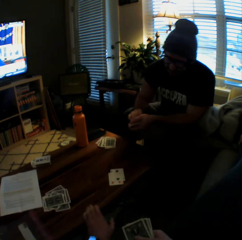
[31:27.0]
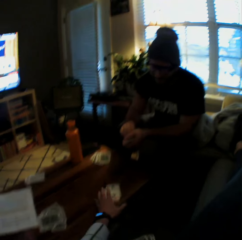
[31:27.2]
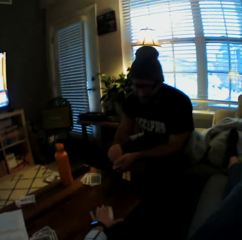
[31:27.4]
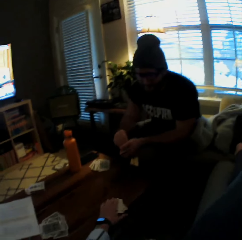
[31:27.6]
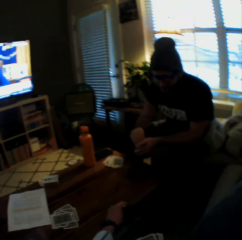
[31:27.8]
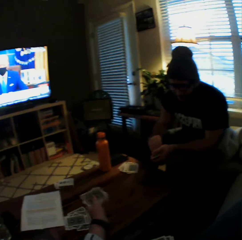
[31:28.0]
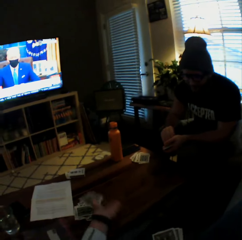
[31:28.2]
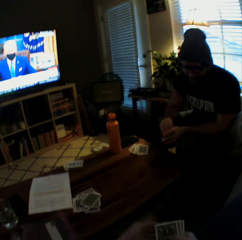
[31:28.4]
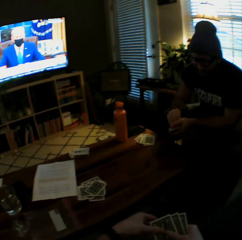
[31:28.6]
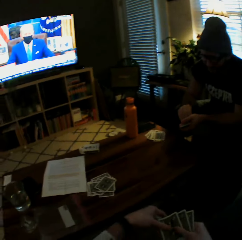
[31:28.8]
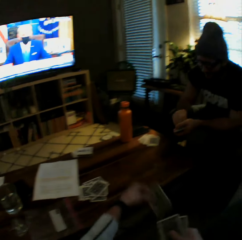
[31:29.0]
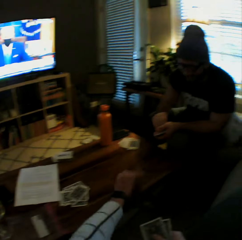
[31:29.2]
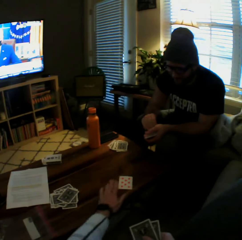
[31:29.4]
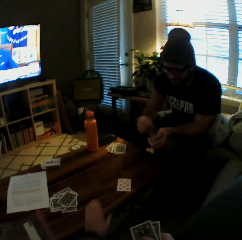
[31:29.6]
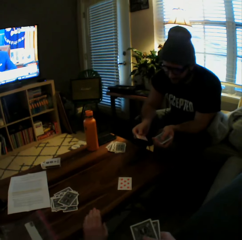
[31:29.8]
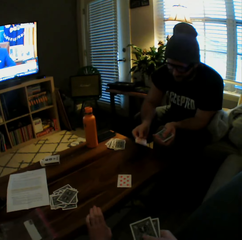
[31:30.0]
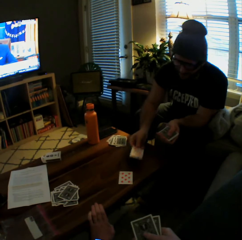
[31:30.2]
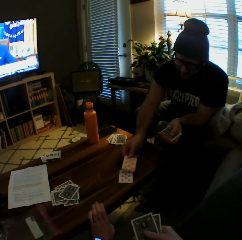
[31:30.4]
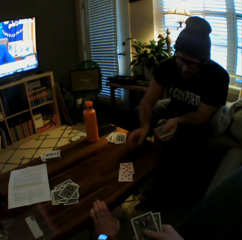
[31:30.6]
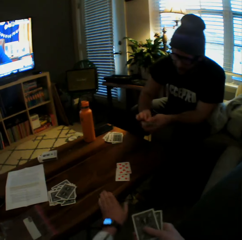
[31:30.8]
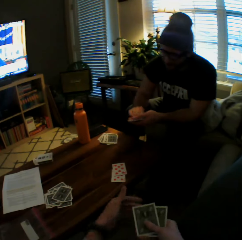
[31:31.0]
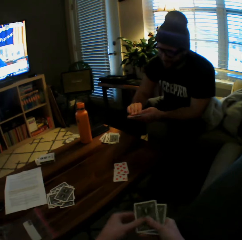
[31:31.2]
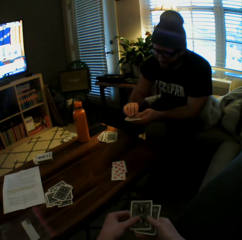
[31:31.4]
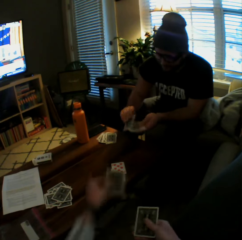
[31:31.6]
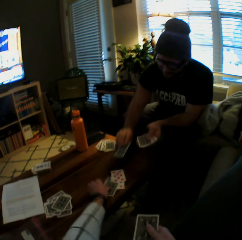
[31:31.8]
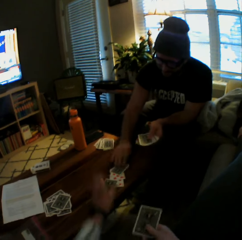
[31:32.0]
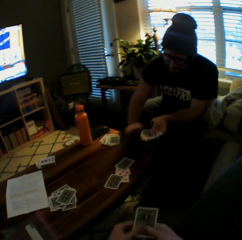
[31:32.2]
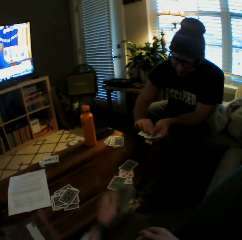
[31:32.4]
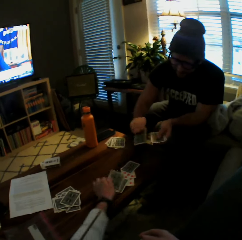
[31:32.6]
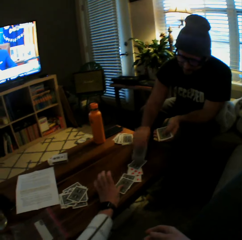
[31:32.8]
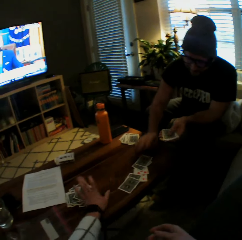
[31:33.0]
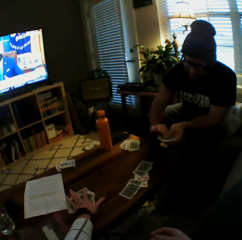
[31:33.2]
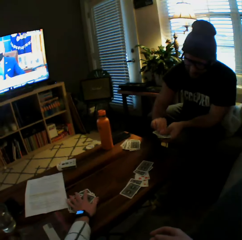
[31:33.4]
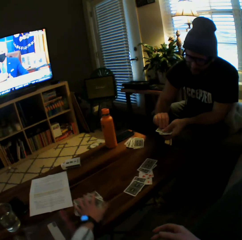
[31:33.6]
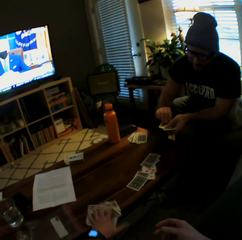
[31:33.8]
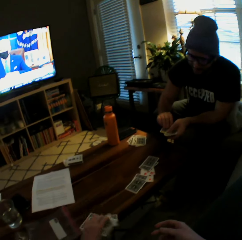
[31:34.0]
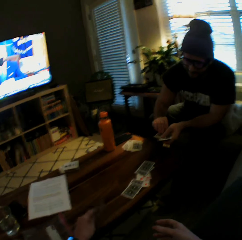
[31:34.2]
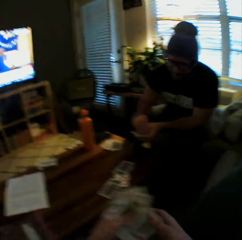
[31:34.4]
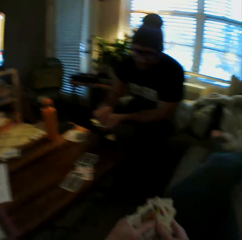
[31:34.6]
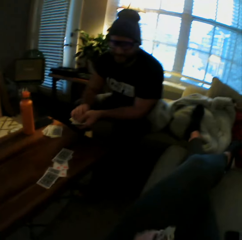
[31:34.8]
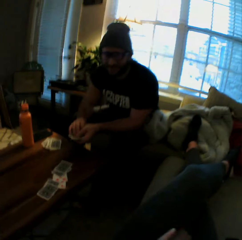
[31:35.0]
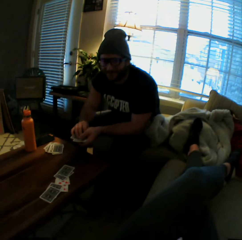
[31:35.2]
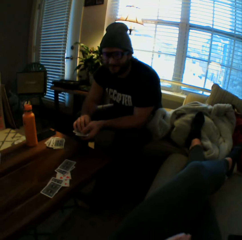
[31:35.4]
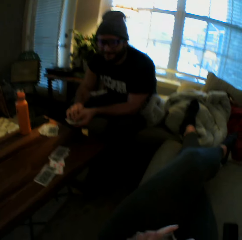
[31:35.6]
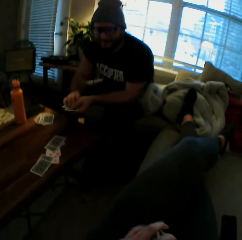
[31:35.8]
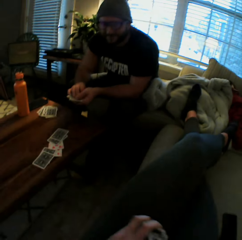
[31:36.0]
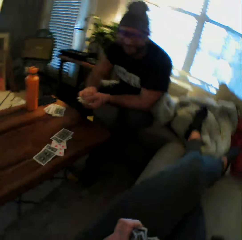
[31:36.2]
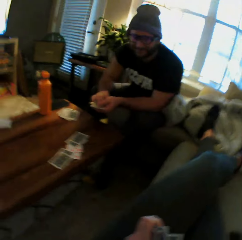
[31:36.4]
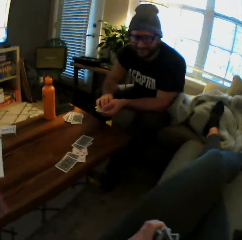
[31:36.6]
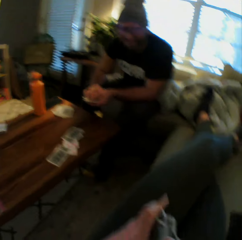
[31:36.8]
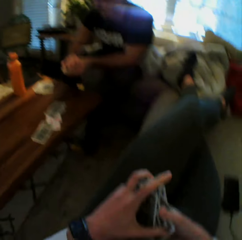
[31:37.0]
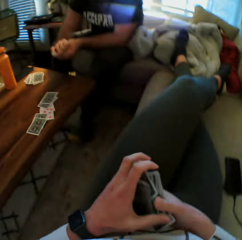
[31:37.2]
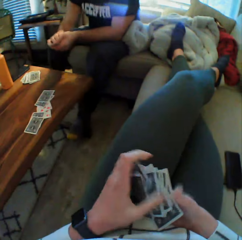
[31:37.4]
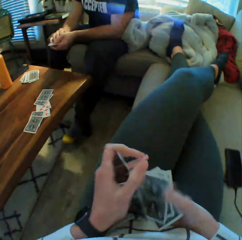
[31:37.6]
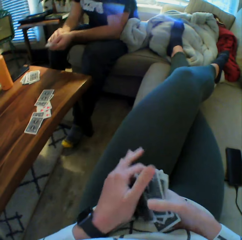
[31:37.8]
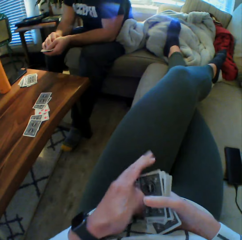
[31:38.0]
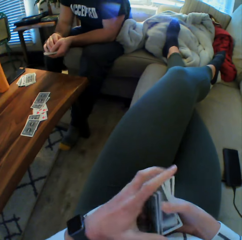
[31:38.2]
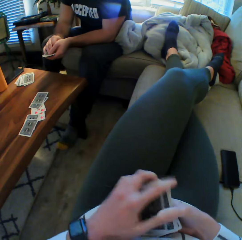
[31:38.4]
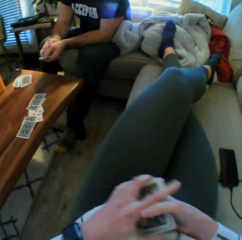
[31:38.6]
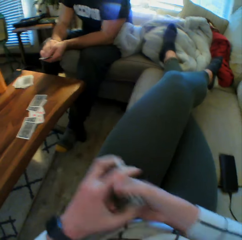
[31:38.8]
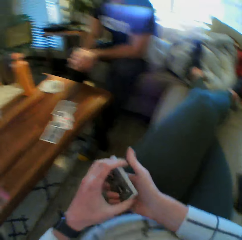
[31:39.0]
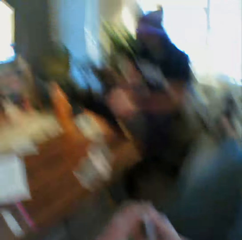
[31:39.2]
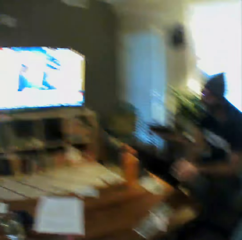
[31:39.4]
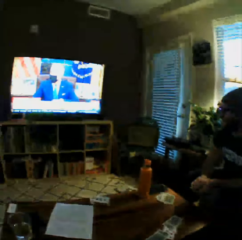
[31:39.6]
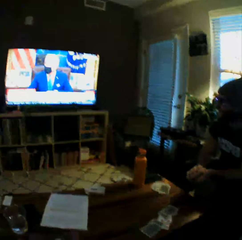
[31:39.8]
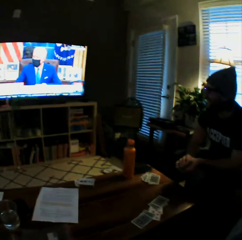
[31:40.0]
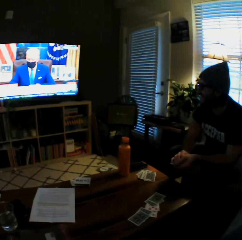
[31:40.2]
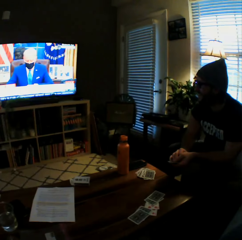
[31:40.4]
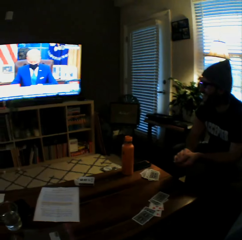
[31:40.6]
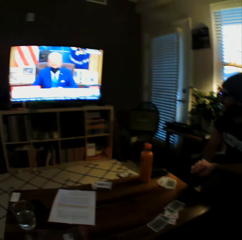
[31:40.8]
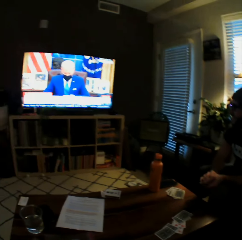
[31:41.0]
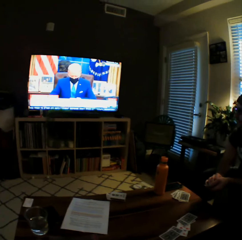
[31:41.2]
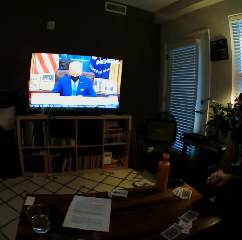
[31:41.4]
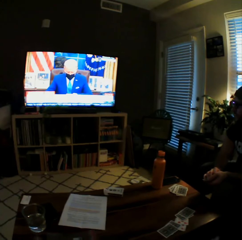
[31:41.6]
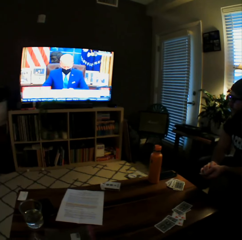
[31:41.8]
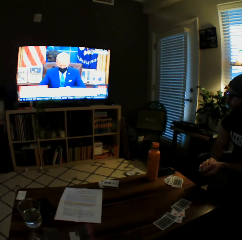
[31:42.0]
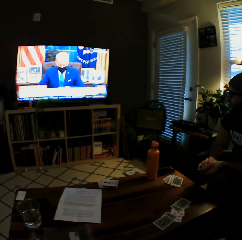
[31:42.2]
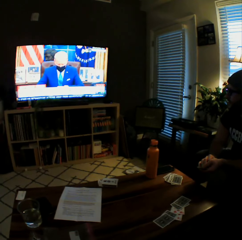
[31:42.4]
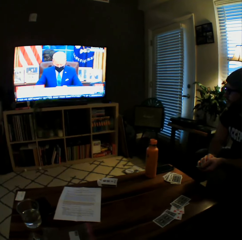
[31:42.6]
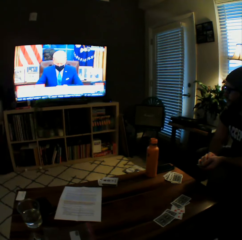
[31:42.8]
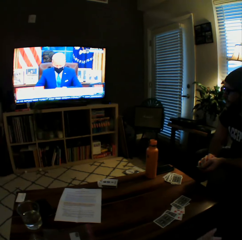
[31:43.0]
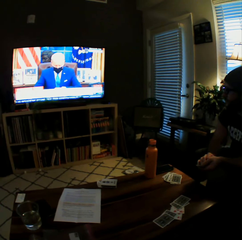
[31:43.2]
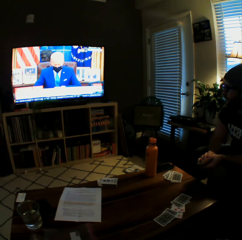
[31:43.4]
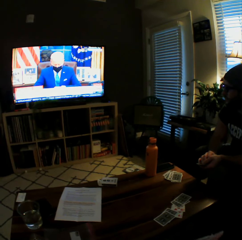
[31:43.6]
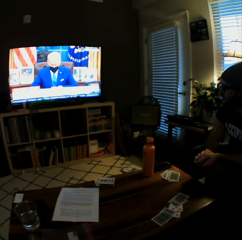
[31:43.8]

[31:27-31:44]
The man drops another card on the table with his right hand. The camera wearer picks up the cards from the table with her left hand. She drops the cards on the table. She drops another card on the table with her left hand. The man drops another card on the table with his right hand. The camera wearer drops another card on the table with her left hand. The man drops another card on the table with his right hand. The camera wearer drops another card on the table with her left hand. The man drops another card on the table with his right hand. The camera wearer picks up some cards from the table with her left hand. She interacts with the man. She shuffles the cards in her hands. She moves her hands close to the table.

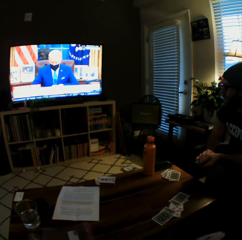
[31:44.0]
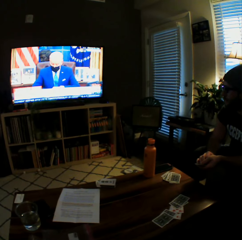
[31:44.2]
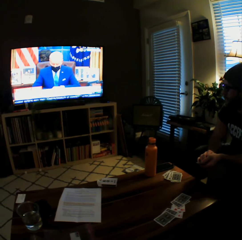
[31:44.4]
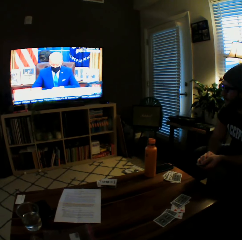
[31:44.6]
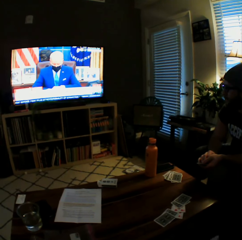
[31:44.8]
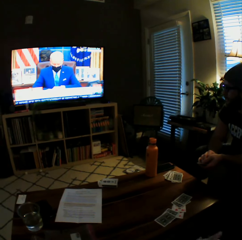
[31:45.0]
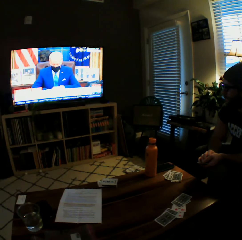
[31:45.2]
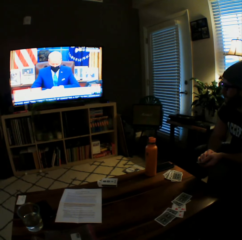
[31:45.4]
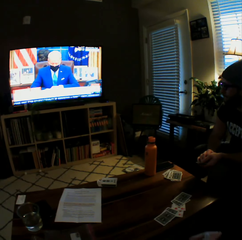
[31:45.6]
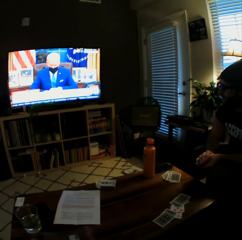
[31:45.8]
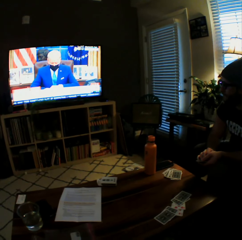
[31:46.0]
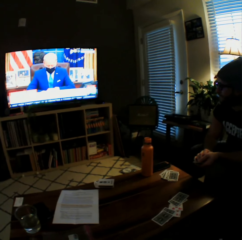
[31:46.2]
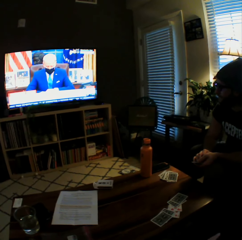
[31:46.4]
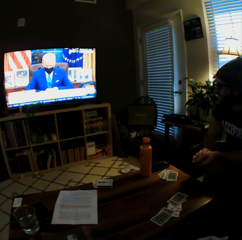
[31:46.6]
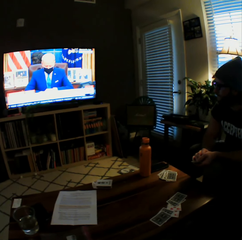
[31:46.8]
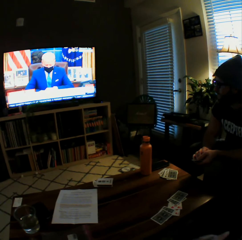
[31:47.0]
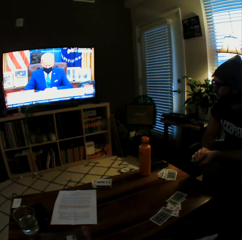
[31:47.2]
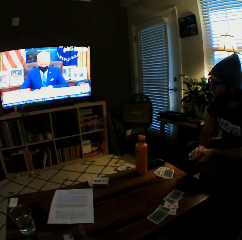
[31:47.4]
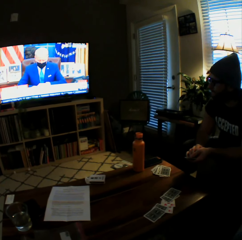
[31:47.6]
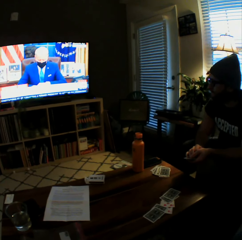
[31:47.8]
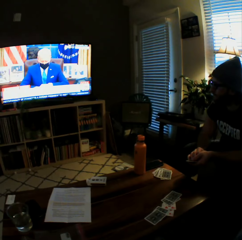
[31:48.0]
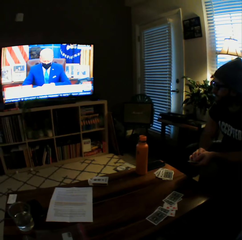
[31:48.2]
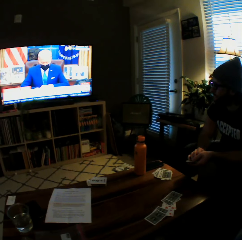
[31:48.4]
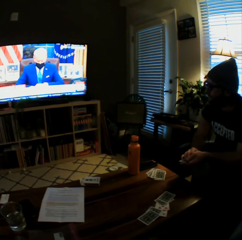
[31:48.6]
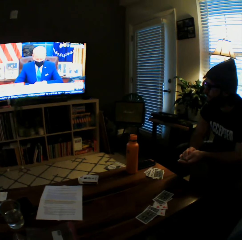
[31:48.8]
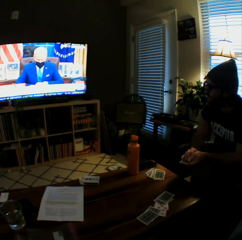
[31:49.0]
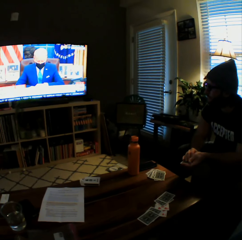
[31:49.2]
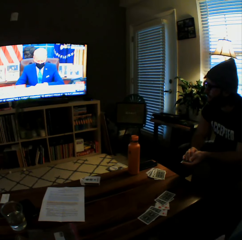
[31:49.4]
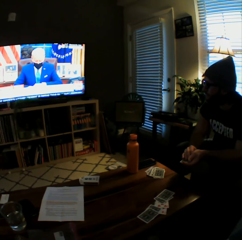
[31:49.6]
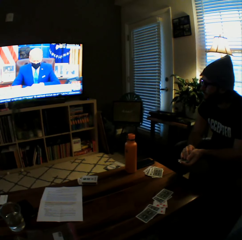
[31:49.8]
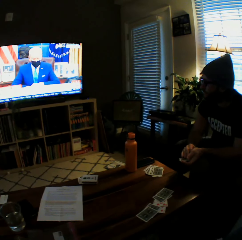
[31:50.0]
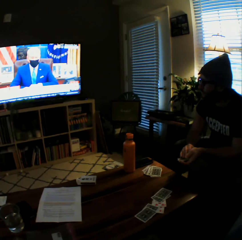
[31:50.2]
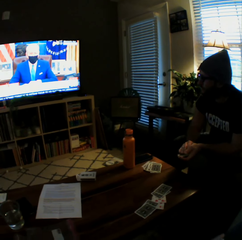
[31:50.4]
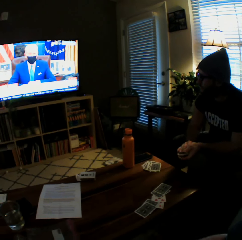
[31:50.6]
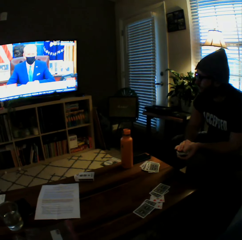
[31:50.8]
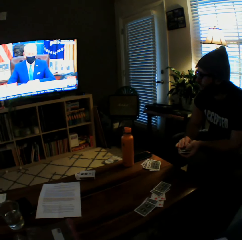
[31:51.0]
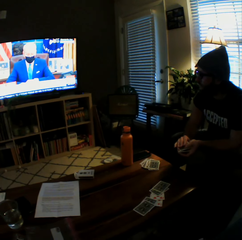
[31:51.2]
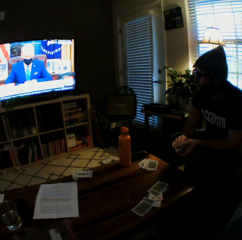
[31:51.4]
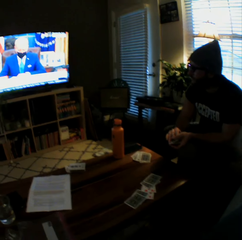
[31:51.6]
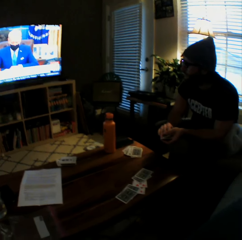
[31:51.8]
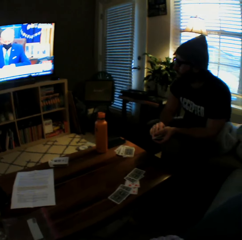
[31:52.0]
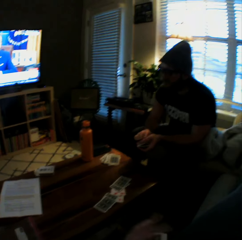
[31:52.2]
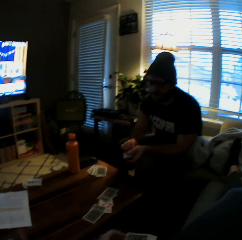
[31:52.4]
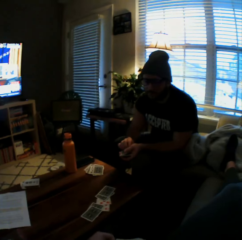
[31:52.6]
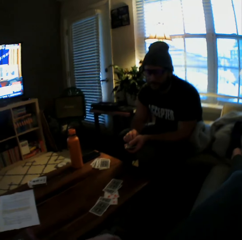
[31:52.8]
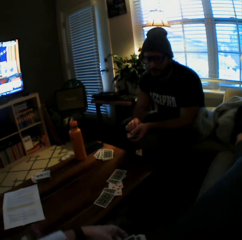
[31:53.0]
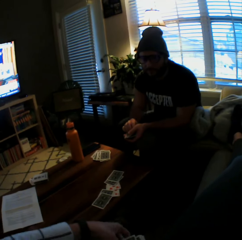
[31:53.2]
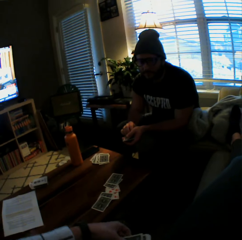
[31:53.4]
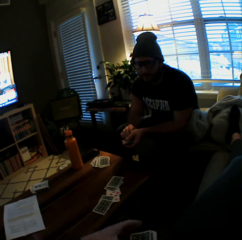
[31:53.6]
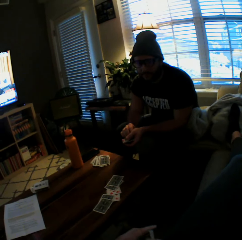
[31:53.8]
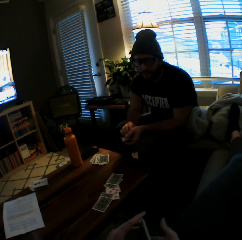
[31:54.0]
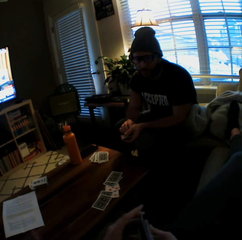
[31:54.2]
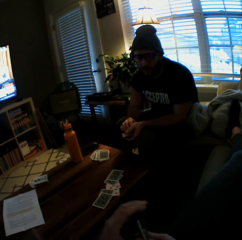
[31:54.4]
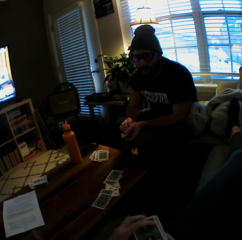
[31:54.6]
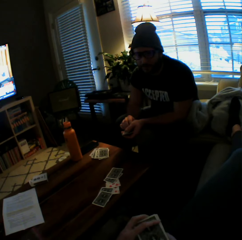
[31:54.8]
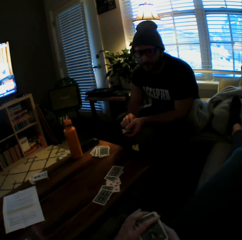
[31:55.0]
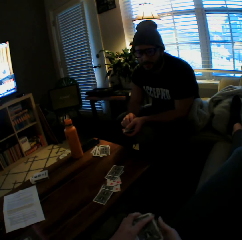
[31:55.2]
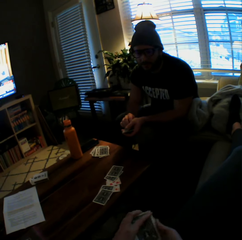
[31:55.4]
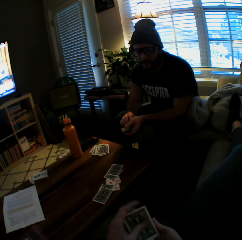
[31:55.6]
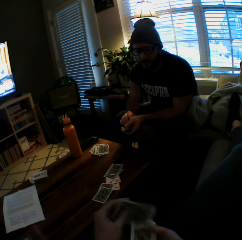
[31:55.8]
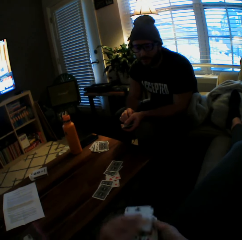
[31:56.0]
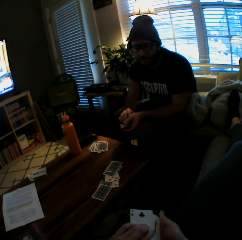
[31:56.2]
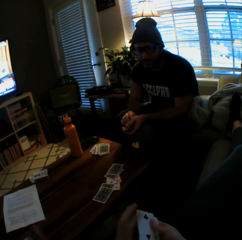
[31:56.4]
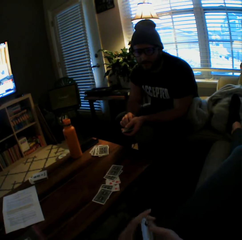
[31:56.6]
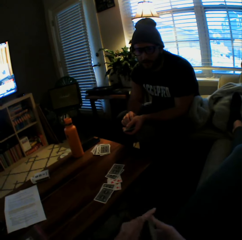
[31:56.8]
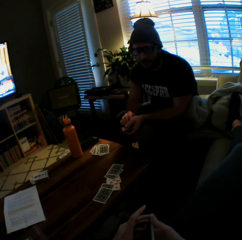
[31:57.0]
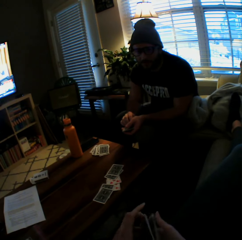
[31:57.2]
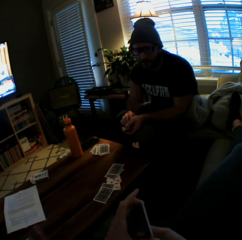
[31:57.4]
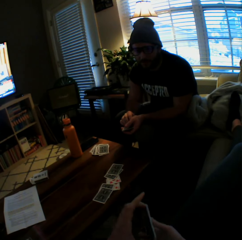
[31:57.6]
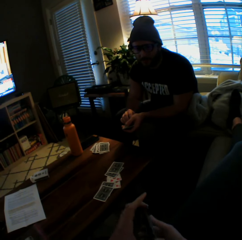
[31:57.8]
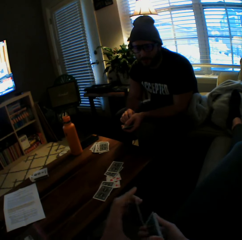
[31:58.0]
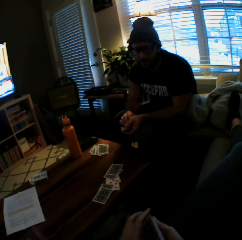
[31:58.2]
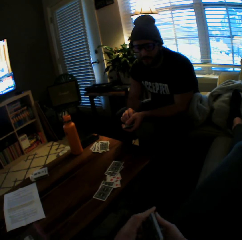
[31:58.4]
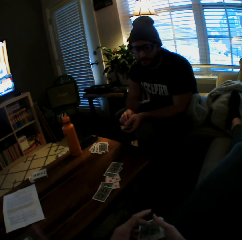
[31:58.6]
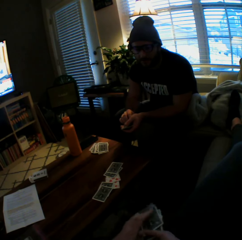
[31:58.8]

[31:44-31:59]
A person watches television. The camera wearer shuffles the cards in her hands. She arranges the playing cards.
